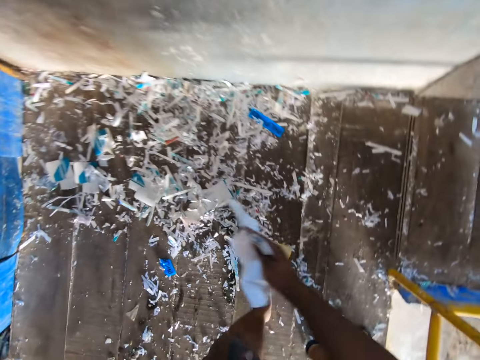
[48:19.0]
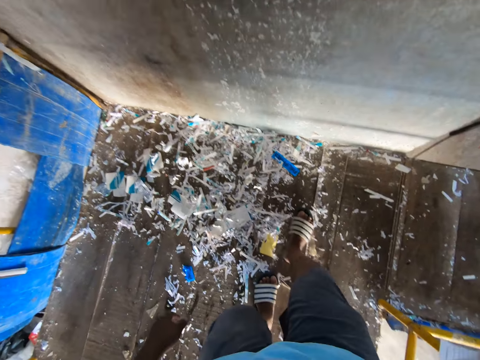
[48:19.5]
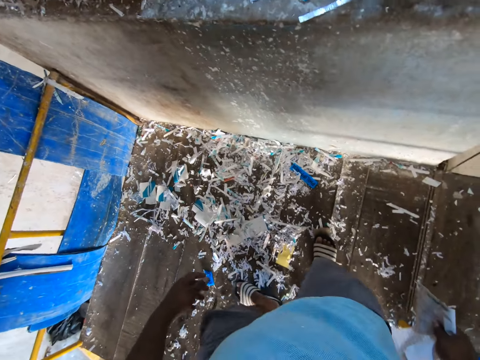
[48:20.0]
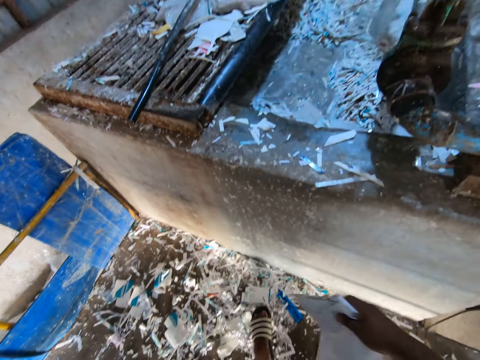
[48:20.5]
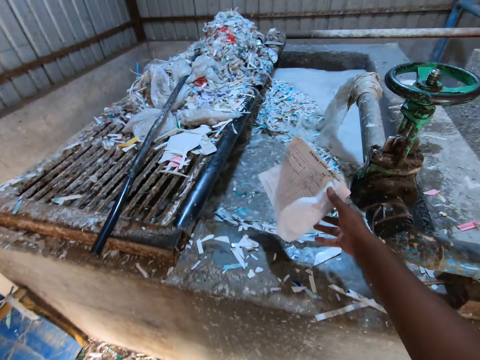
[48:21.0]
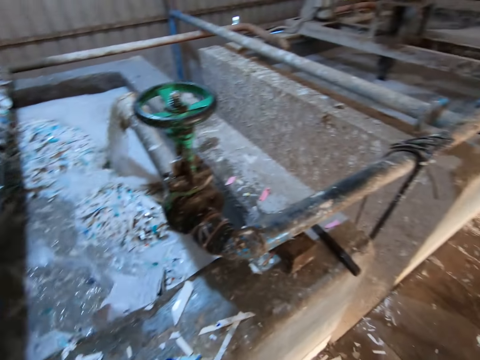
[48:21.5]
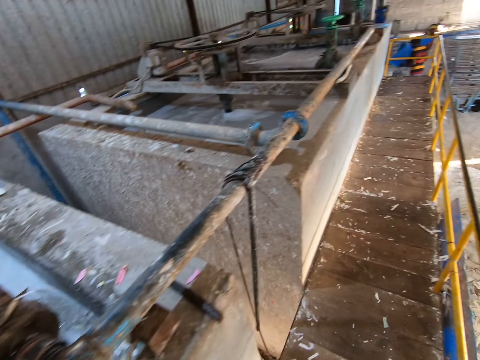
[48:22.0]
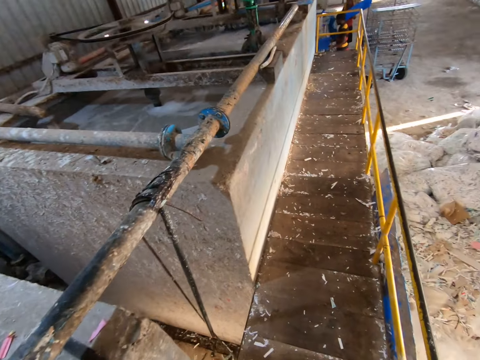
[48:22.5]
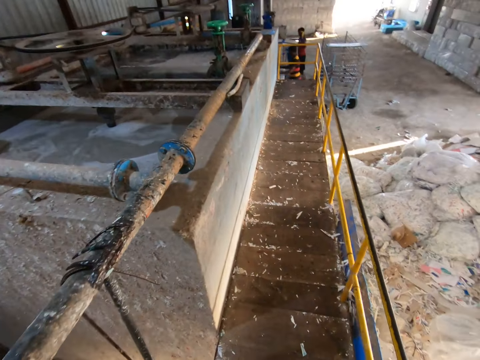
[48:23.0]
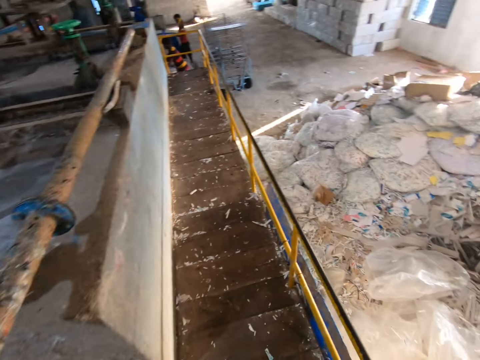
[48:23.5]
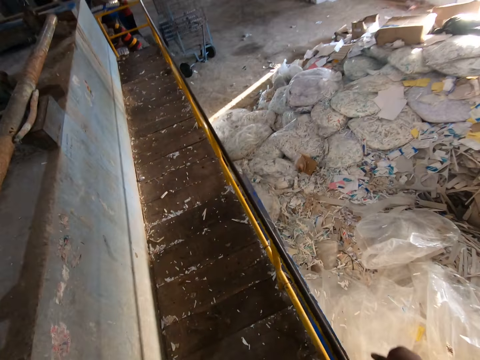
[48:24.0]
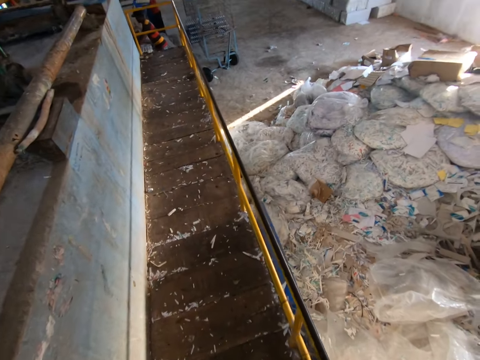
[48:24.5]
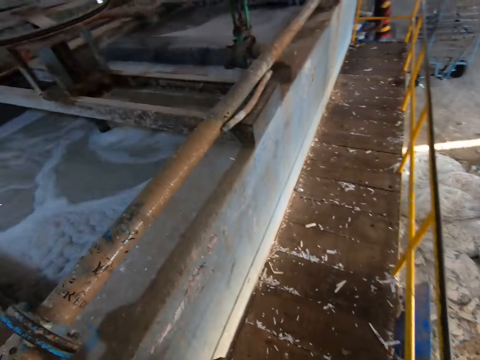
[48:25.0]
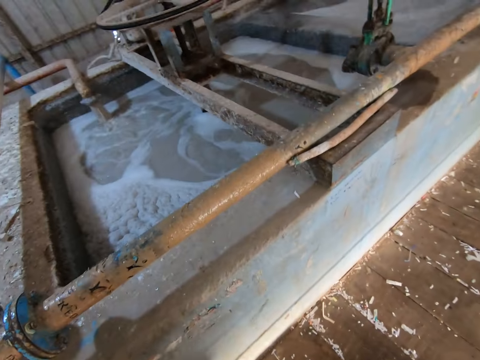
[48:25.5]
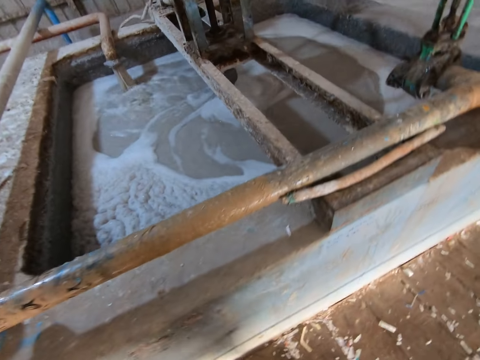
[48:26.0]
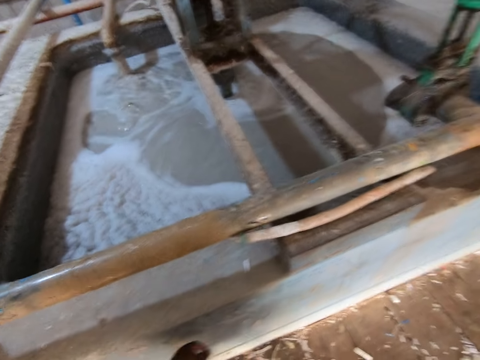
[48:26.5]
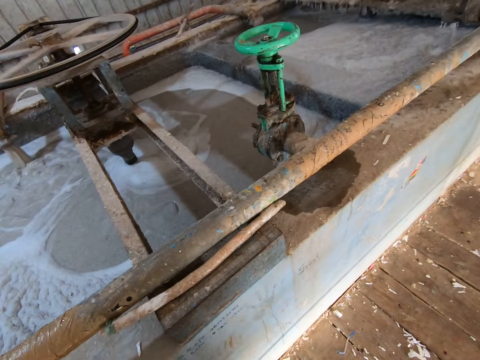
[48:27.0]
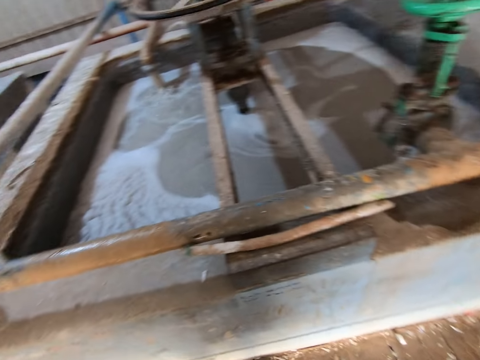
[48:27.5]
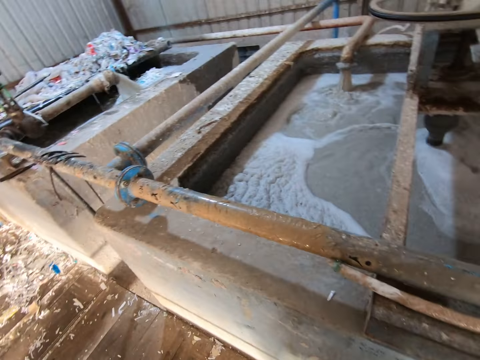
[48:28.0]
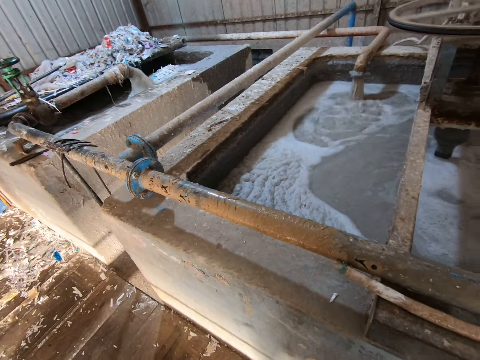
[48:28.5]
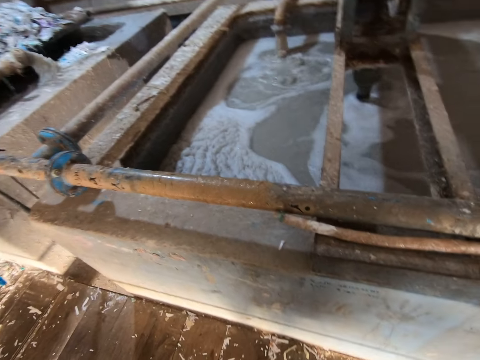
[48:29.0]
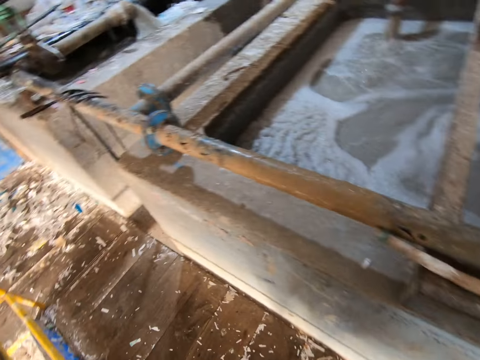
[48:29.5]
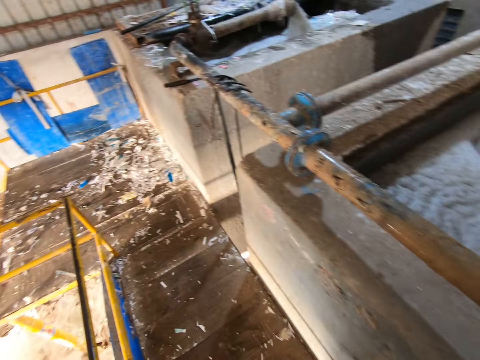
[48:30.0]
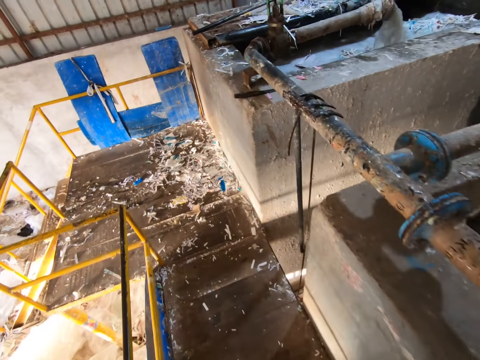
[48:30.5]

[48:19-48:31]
The camera wearer pushes some papers on the ground with his right leg. He pushes some papers on the ground with his left leg. He throws the paper in his right hand into the pool. A man picks up a tray from the cart with both hands. The camera wearer walks around.

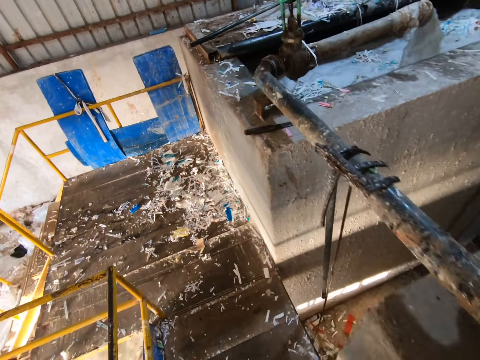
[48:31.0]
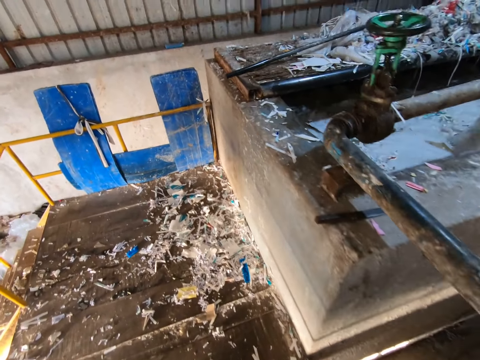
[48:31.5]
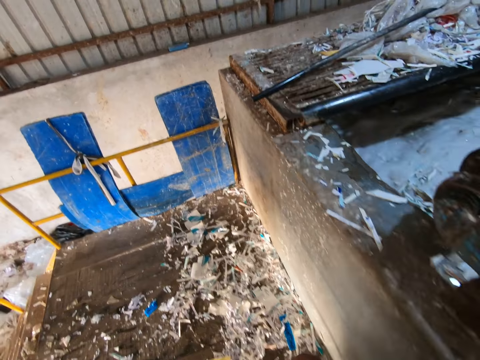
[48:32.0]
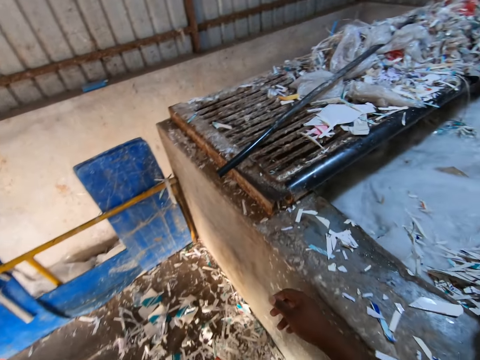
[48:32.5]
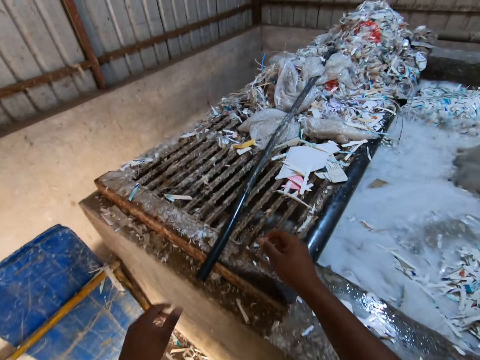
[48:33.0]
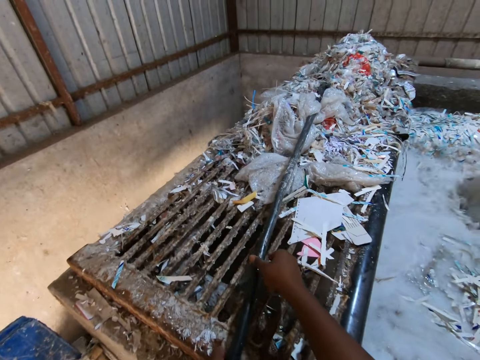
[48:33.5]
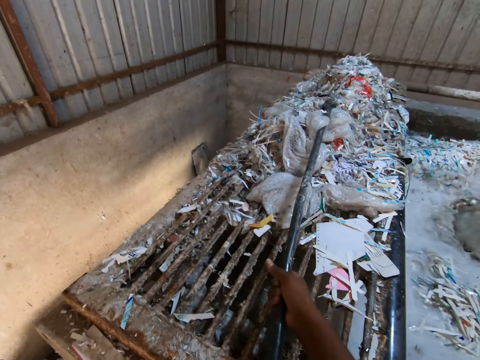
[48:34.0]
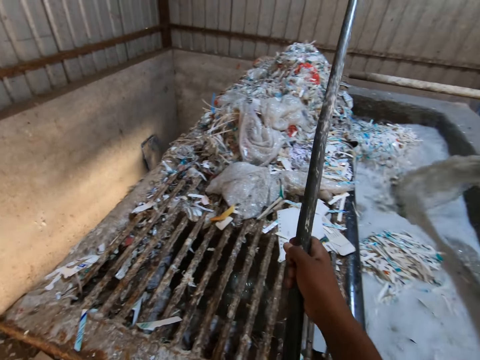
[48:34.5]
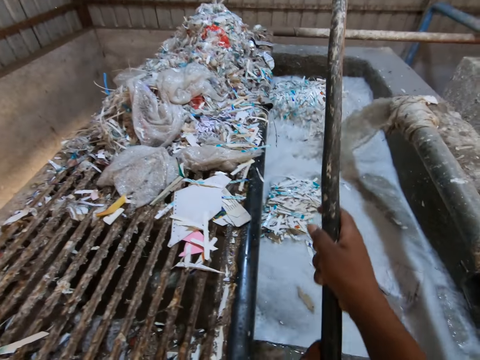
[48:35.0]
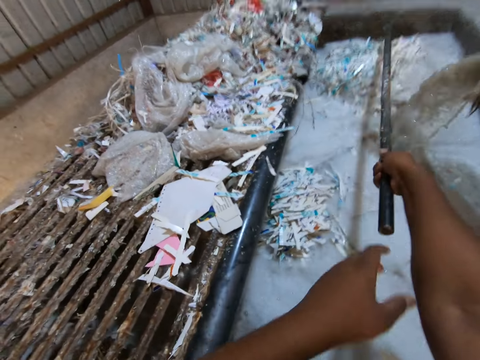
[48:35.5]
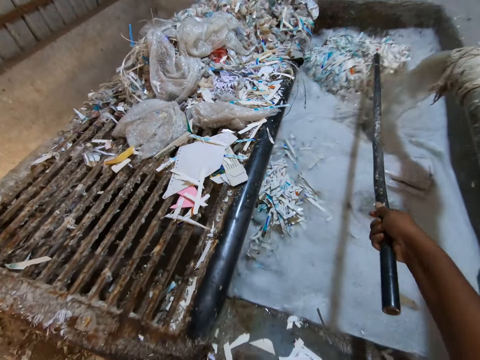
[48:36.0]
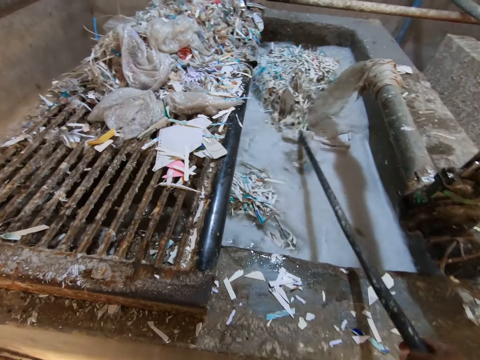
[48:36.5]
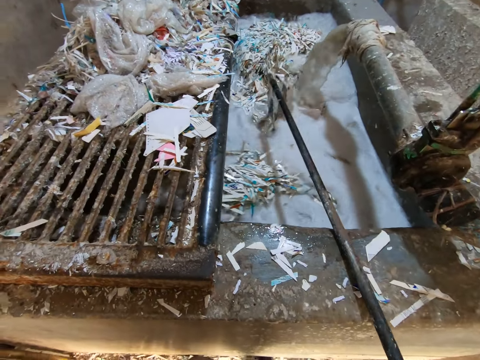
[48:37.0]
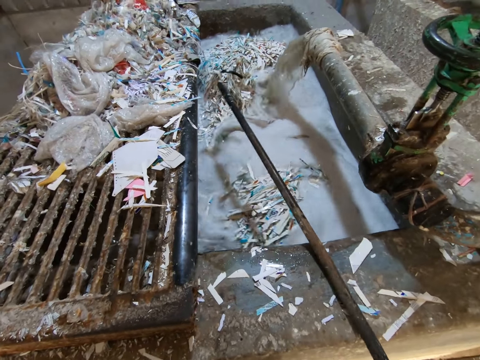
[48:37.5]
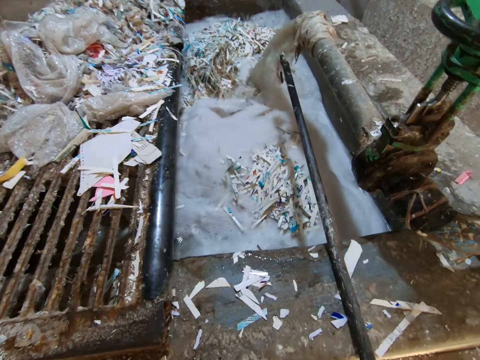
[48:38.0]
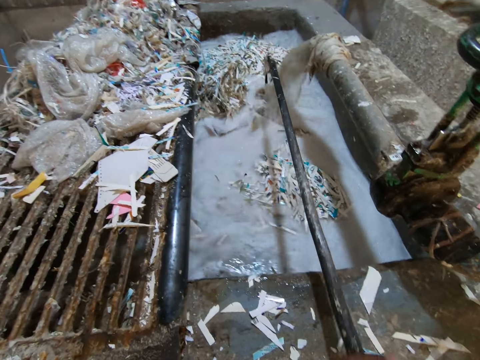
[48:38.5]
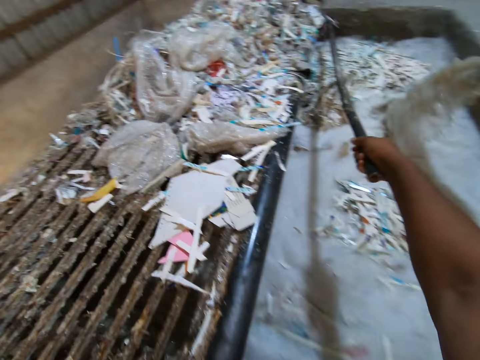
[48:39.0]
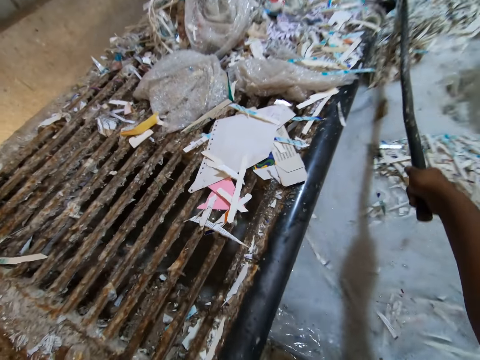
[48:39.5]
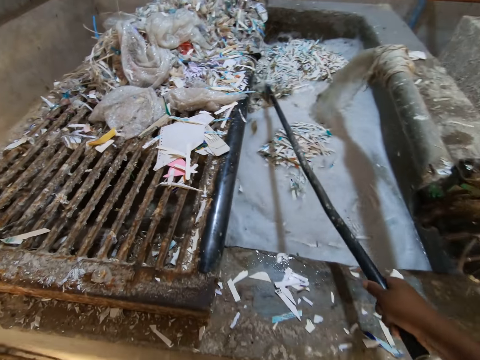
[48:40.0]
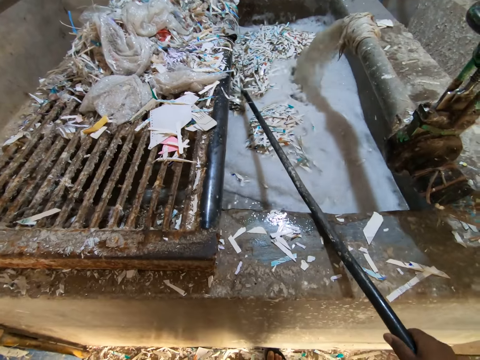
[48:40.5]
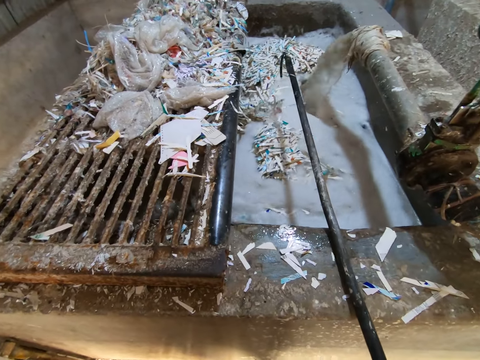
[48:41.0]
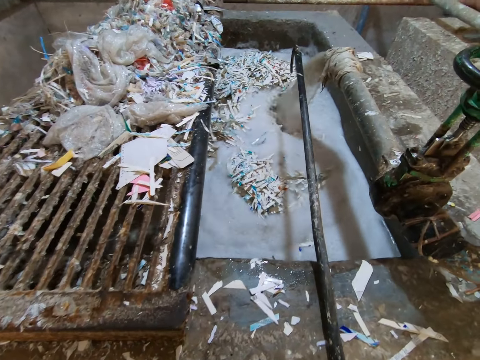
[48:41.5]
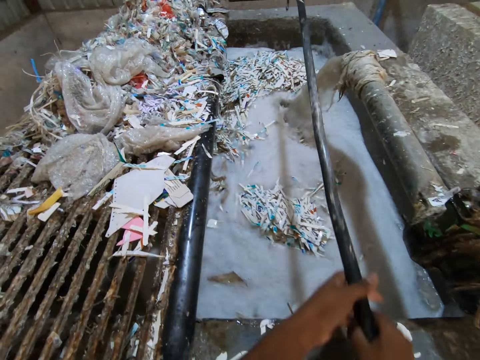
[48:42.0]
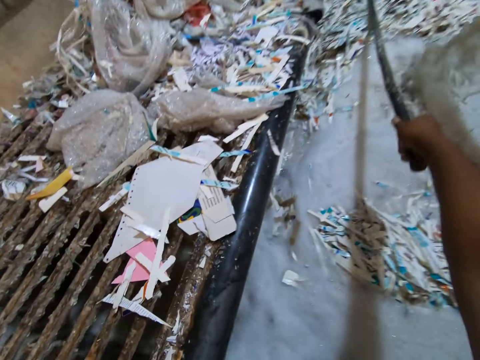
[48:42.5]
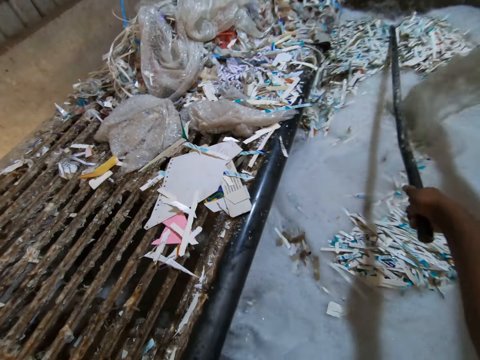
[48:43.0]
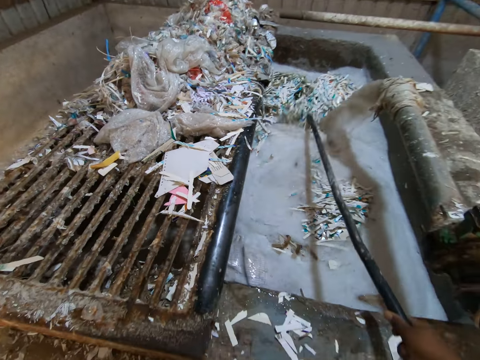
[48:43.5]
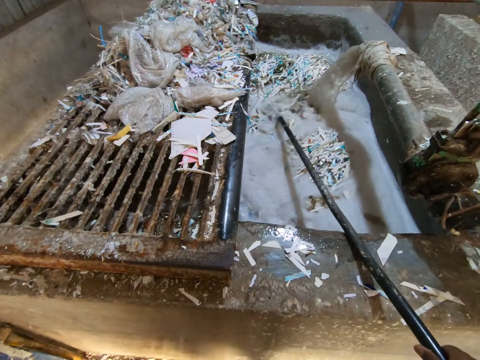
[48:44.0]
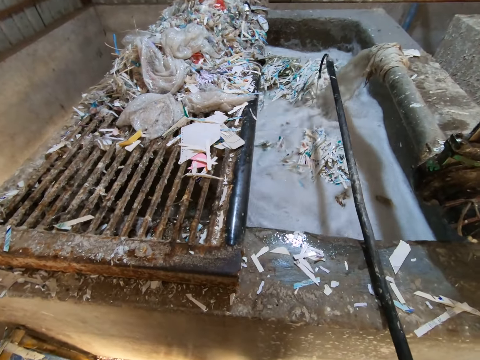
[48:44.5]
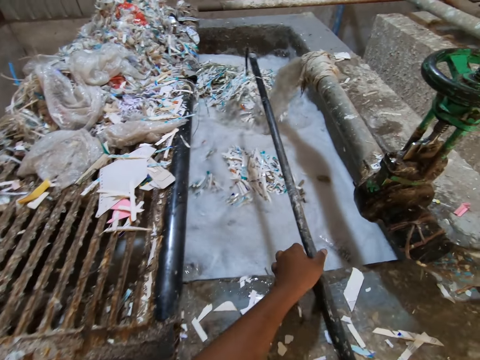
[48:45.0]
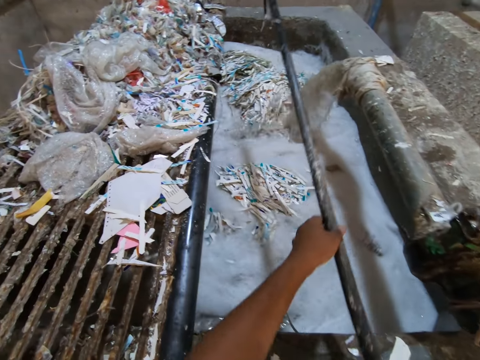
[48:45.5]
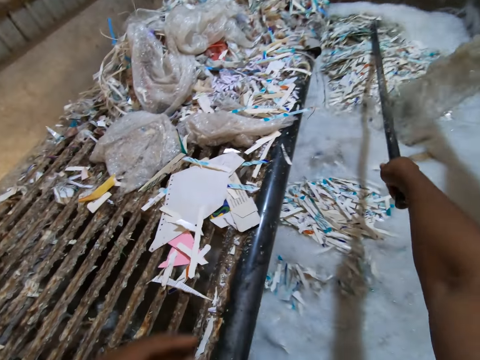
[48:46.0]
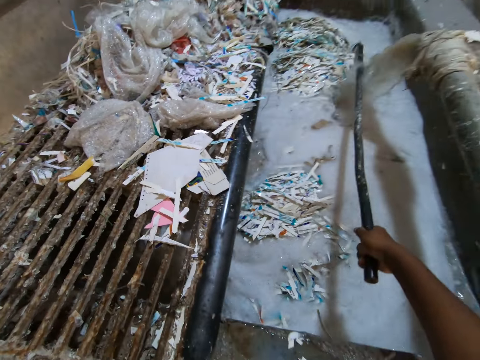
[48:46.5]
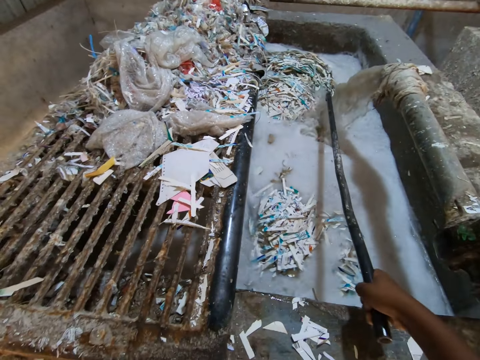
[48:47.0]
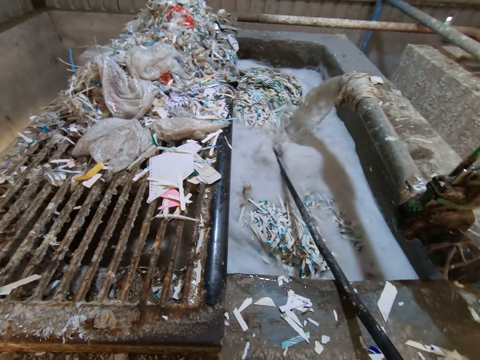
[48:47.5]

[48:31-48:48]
The camera wearer places his left hand on the rod on the pool top. He picks up the long metal rod from the pool top with both hands. He mixes up the papers in the liquid with the rod. He scatters the papers in the pool with the rod in his hands. He throws the rod in his hands into the pool. He scatters the papers in the pool with the rod in his right hand. He throws the rod in his hands into the pool. He scatters the papers in the pool with the rod in his right hand. He holds the rod with his left hand. He throws the rod in his hands into the pool. He scatters the papers in the pool with the rod in his right hand.
